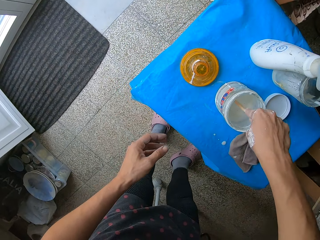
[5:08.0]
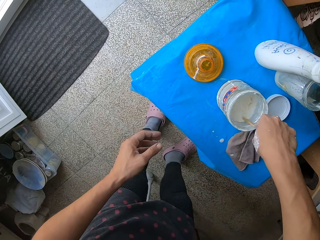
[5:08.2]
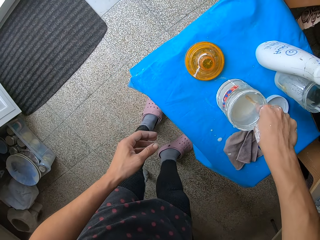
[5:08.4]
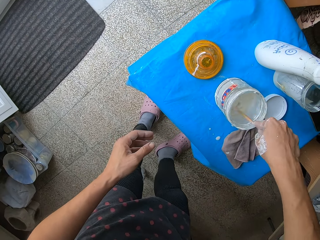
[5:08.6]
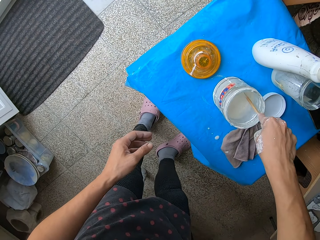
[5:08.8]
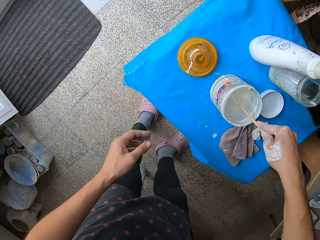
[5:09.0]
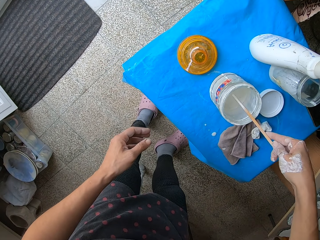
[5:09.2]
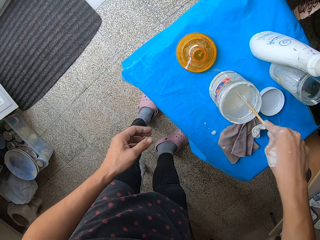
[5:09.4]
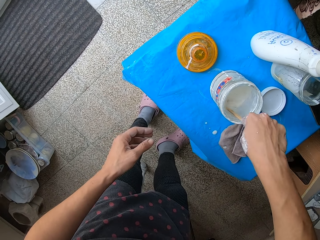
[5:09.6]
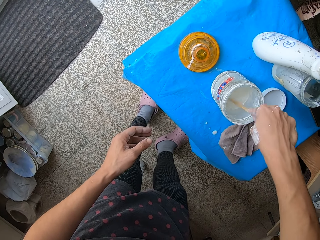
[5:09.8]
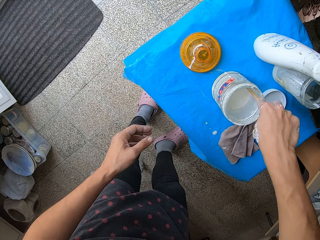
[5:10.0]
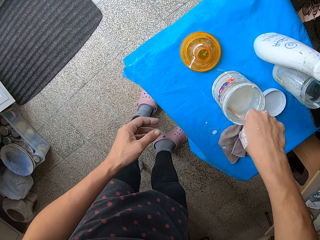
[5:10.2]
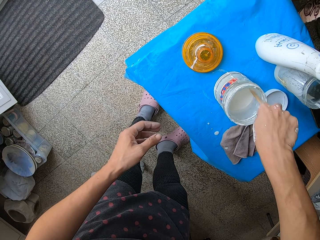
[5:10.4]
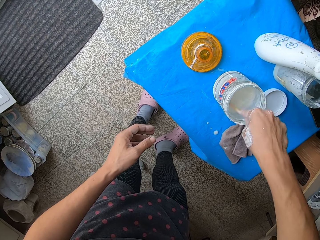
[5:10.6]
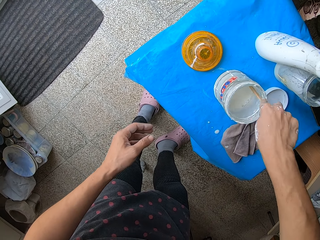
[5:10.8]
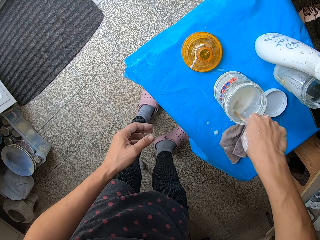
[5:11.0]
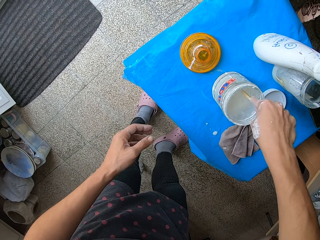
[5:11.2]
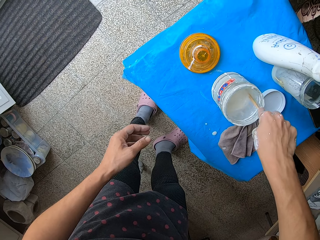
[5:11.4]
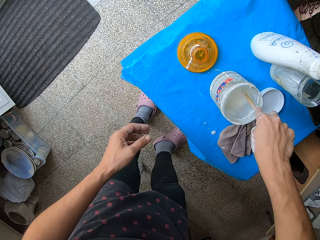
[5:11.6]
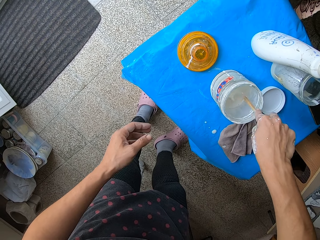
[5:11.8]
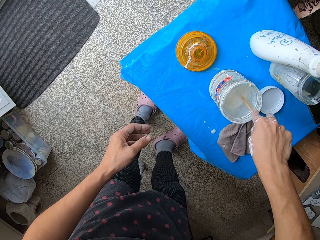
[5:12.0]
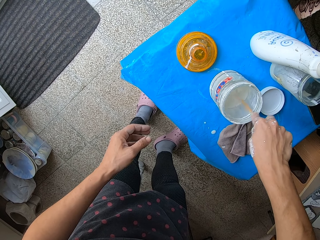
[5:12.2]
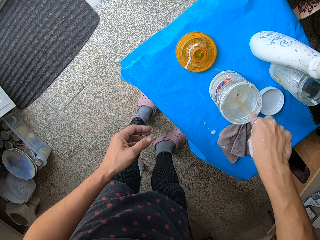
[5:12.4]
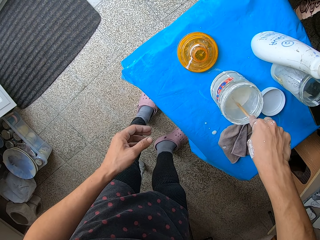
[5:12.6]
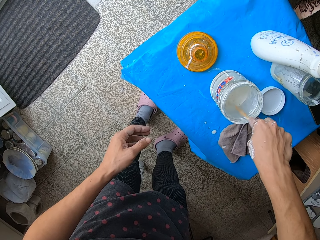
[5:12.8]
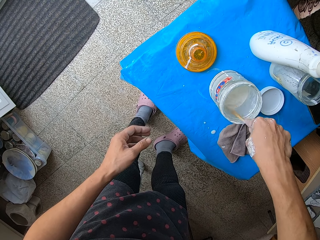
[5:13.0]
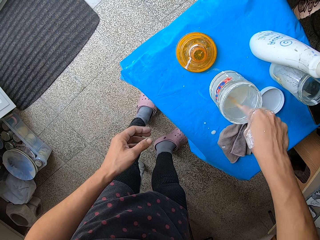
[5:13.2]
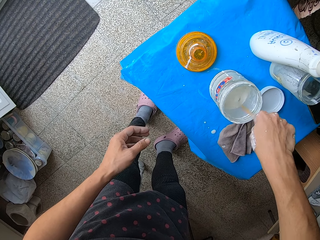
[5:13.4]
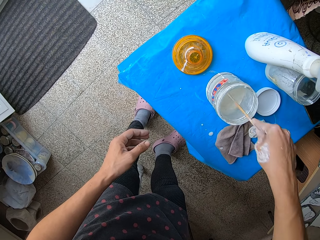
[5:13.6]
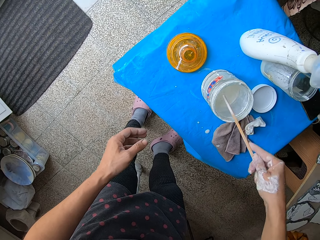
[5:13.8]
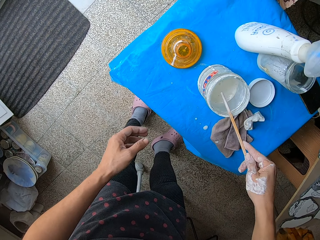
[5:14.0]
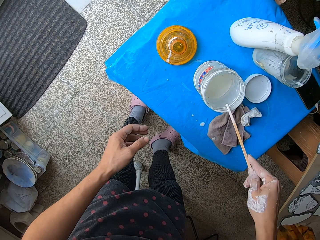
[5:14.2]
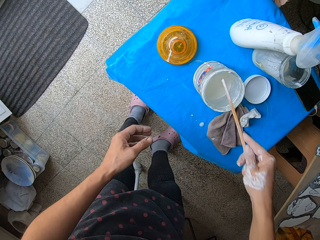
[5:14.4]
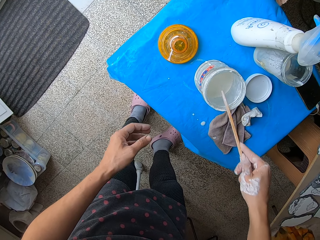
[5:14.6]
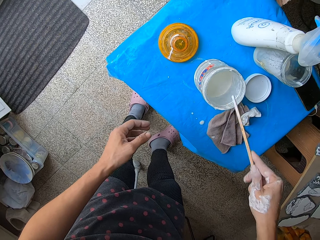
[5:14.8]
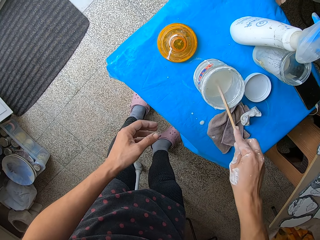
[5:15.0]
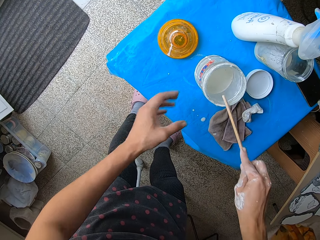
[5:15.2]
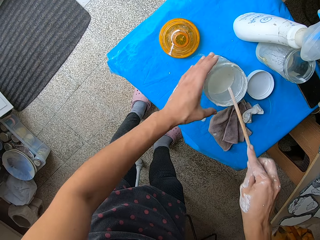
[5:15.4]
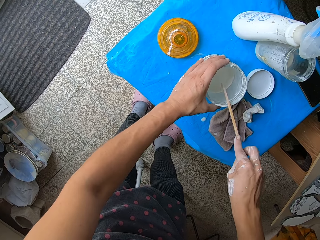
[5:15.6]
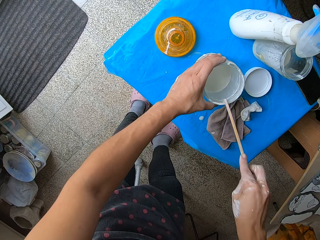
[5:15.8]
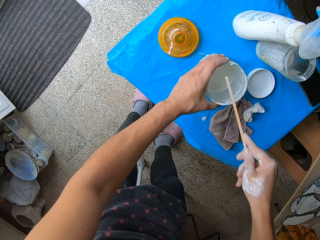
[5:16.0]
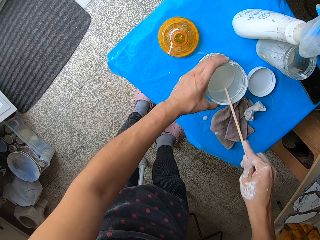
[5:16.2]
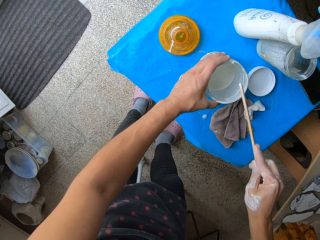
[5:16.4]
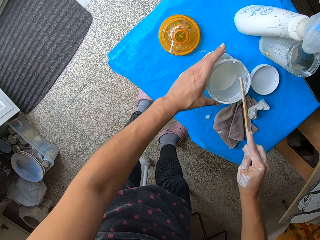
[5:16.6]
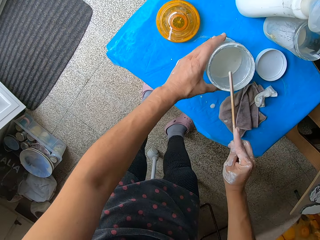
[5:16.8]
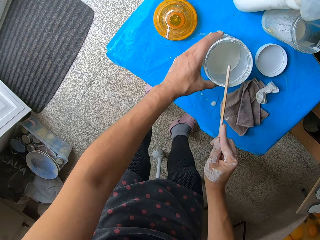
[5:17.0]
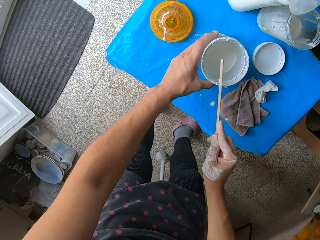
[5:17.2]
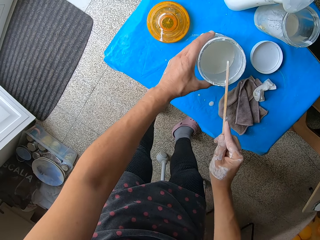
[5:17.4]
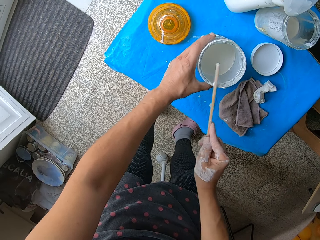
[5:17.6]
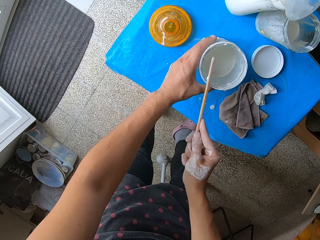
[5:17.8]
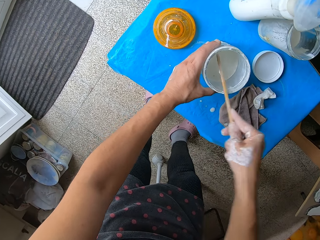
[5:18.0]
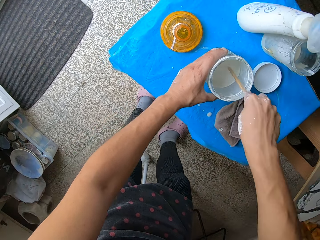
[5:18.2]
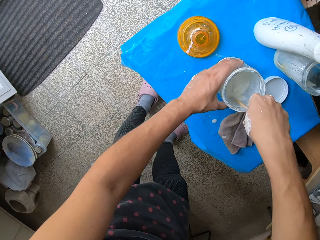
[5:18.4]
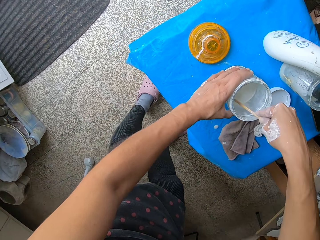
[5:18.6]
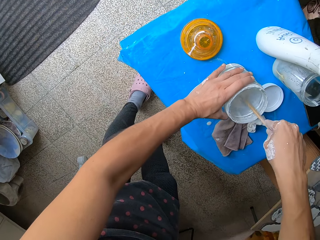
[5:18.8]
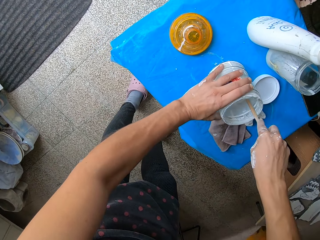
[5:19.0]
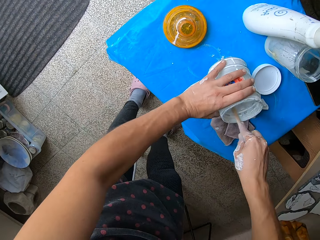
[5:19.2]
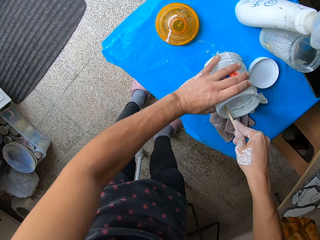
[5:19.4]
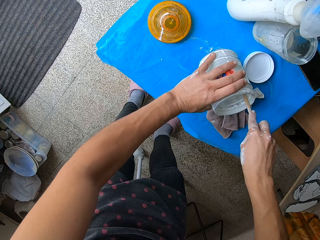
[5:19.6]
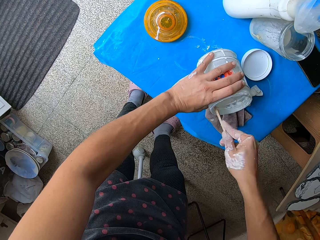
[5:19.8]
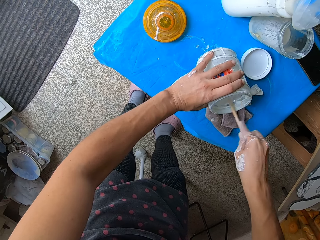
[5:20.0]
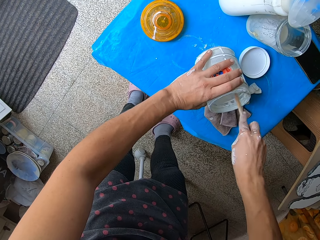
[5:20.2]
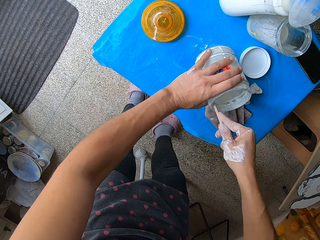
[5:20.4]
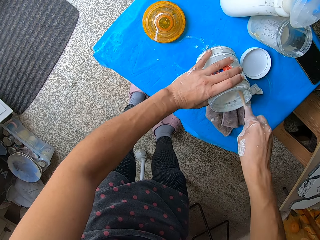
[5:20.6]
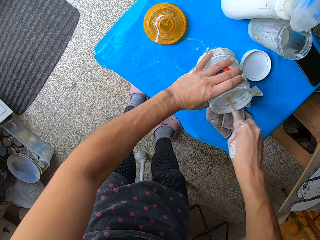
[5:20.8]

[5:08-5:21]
The camera wearer stirs the paint in the container. She scrapes paints off the wooden paint mixing stick in her right hand into the container of mixed colors solution. She stirs the solution of mixed colors in the plastic container with the wooden paint mixing stick in her right hand.

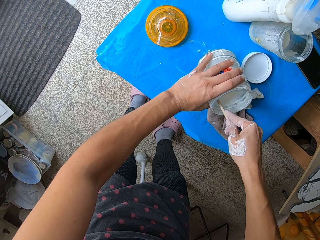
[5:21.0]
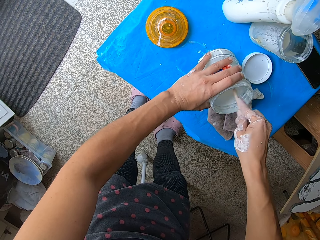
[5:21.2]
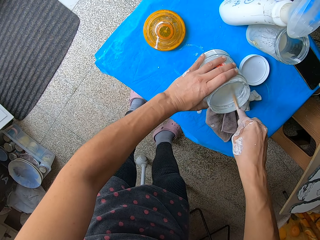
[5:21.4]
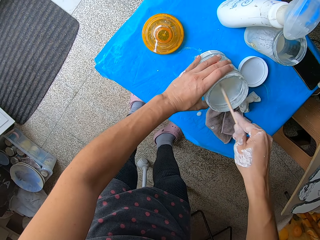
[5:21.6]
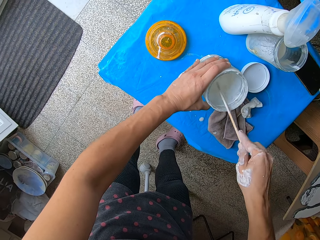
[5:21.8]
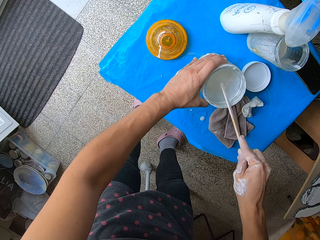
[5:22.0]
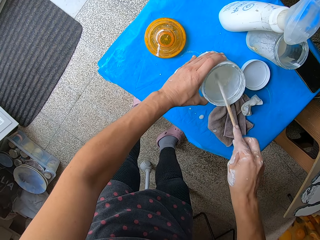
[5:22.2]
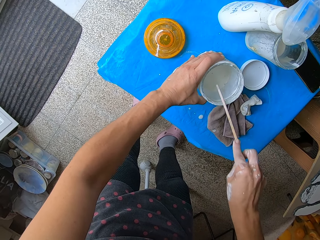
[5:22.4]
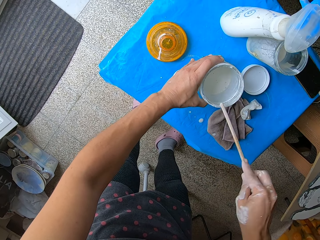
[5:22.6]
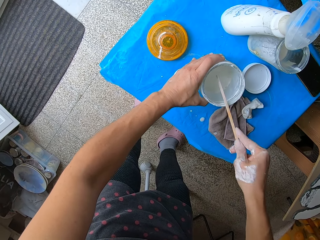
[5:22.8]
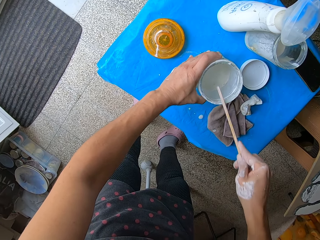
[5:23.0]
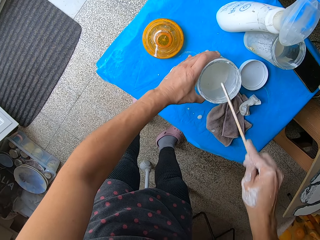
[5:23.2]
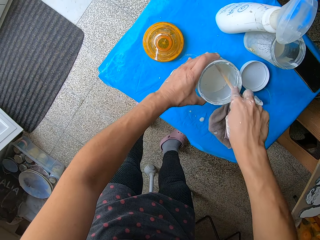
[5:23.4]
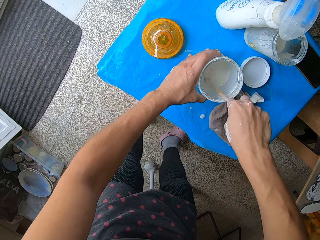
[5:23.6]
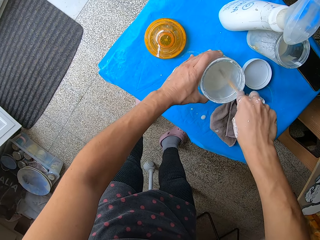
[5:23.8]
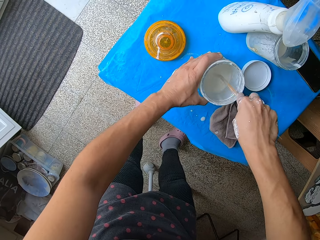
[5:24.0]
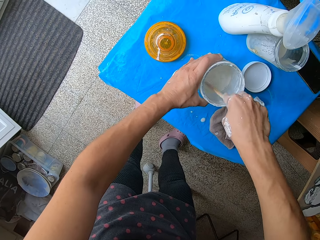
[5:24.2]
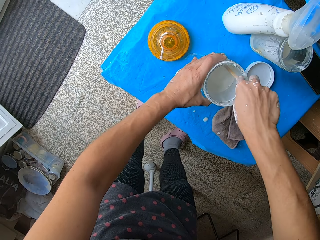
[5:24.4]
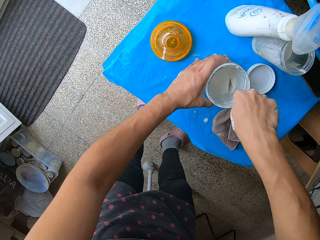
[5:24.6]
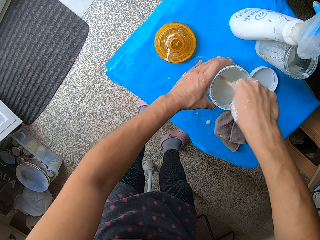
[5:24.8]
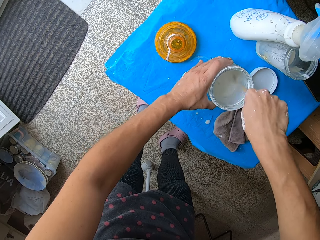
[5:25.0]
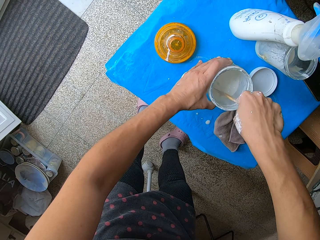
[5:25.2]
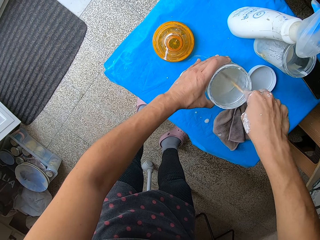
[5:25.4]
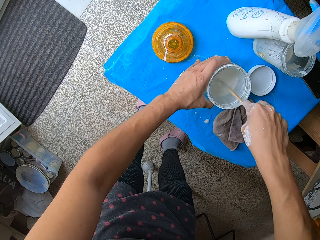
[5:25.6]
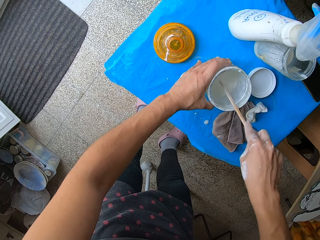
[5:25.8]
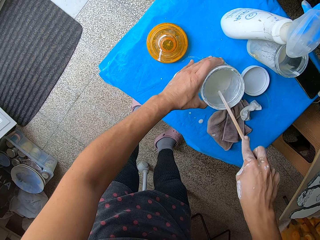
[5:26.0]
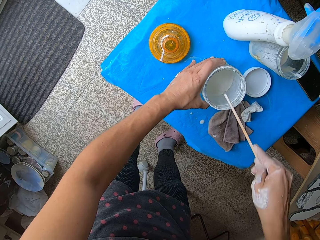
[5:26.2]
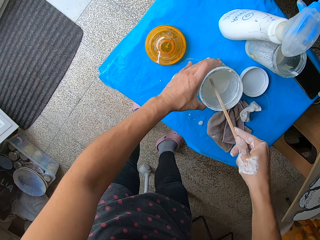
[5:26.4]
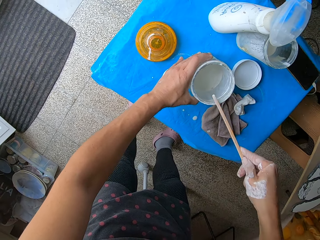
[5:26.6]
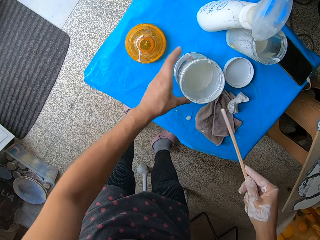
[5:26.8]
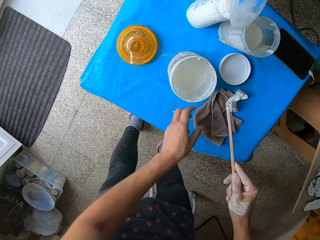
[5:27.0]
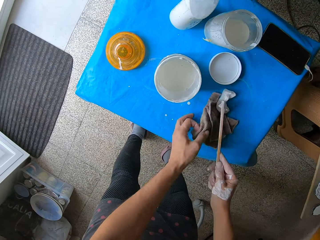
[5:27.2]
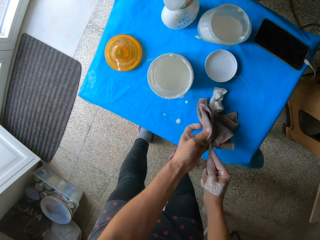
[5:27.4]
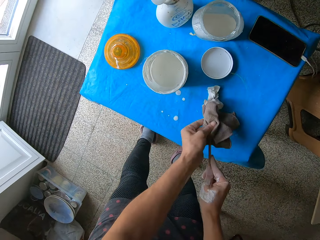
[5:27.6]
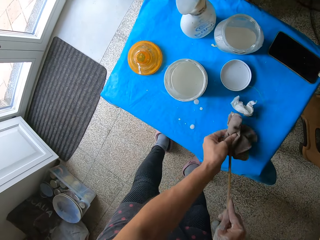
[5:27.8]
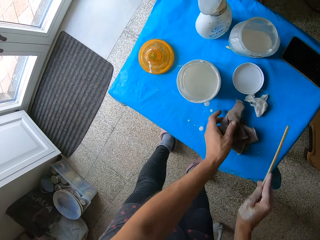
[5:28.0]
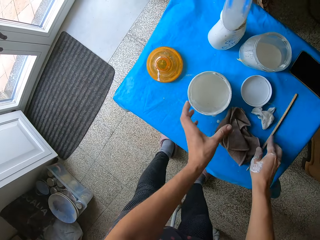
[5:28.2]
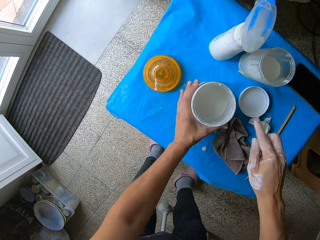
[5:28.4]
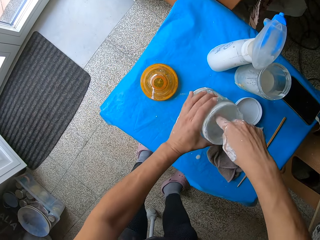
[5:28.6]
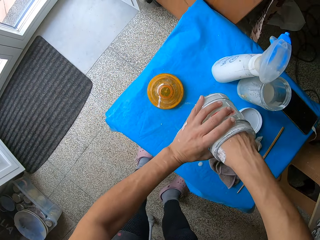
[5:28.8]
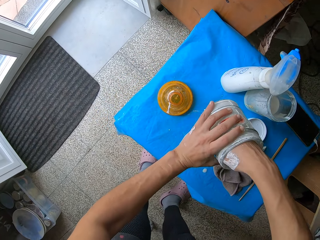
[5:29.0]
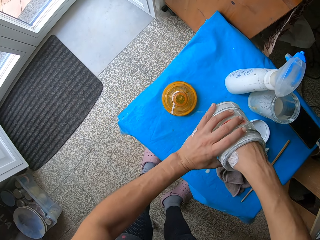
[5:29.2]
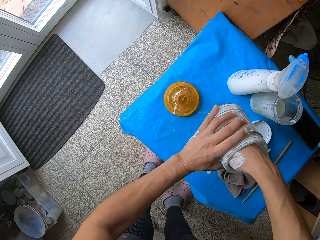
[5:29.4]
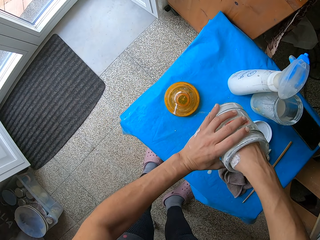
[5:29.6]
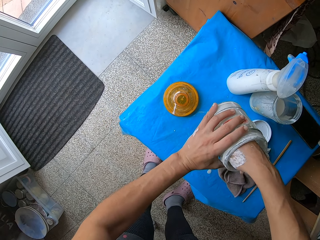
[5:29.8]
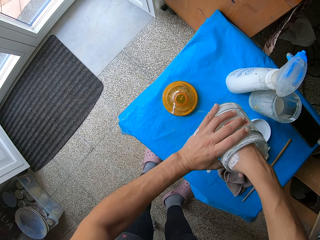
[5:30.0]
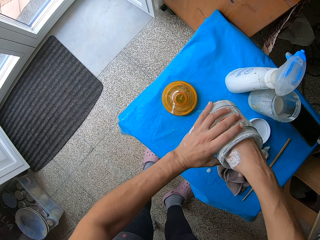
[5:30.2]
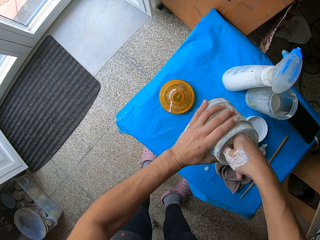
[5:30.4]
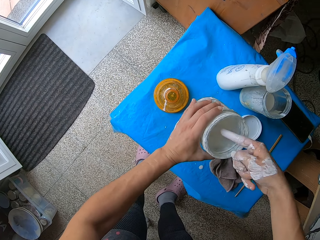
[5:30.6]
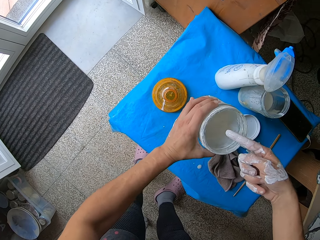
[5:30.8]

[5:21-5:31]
The camera wearer scrapes paints off the wooden paint mixing stick in her right hand into the plastic container of mixed colors solution. She stirs the solution of mixed colors in the plastic container with the wooden paint mixing stick in her right hand. She scrapes paints off the wooden paint mixing stick in her right hand into the plastic container of mixed colors solution. She picks a hand towel from the stool with her left hand. She cleans the wooden paint mixing stick with the hand towel in her left hand. She drops the hand towel in her left hand on the stool. She grips the plastic container of mixed colors solution with her left hand. She dips her right index finger into the plastic container of mixed colors solution. She stirs the solution of mixed colors in the plastic container with her right index finger. She takes the paint with her hands. She examines the solution of the mixed colors on her right index finger.
